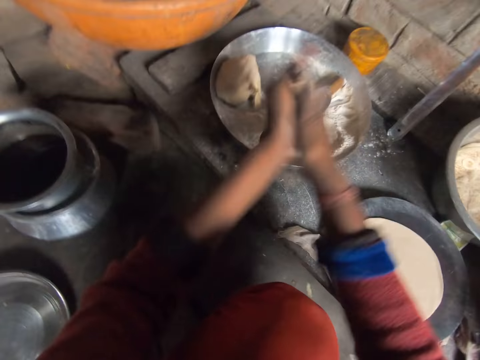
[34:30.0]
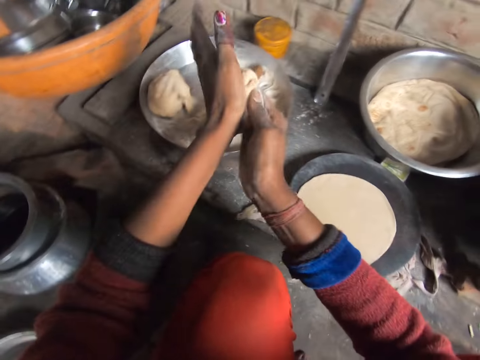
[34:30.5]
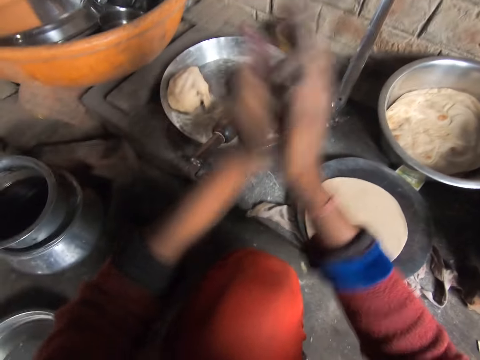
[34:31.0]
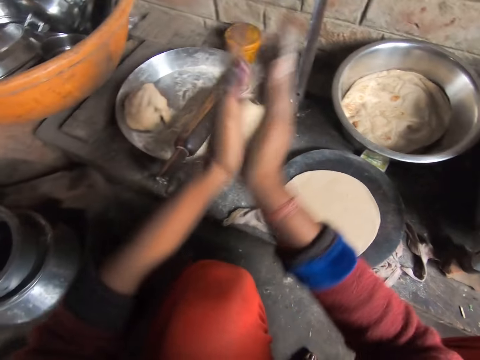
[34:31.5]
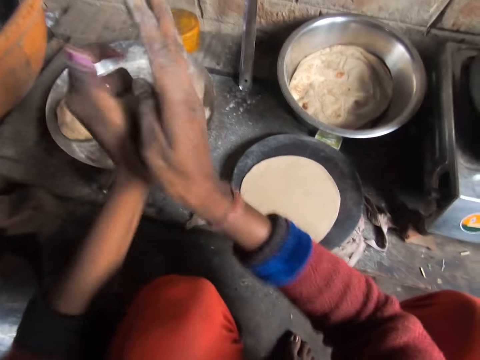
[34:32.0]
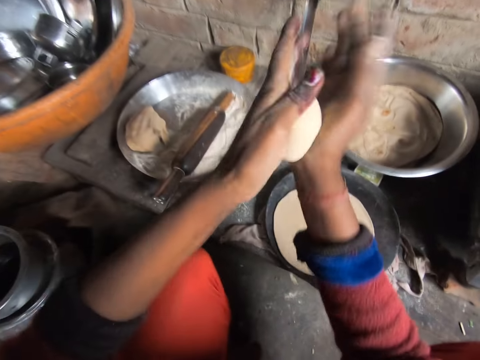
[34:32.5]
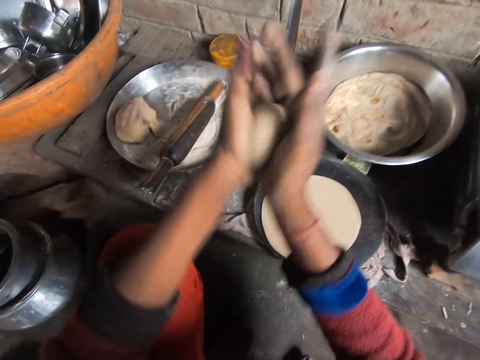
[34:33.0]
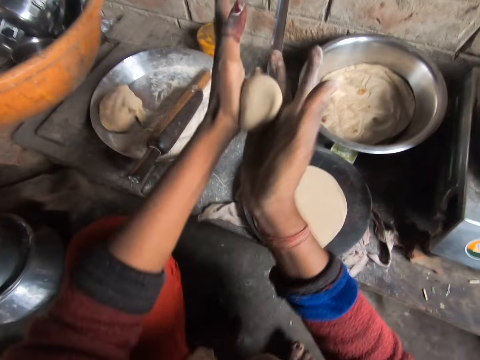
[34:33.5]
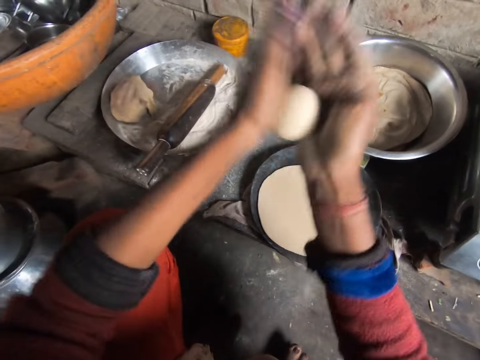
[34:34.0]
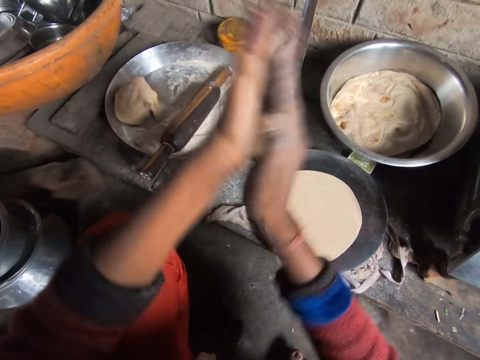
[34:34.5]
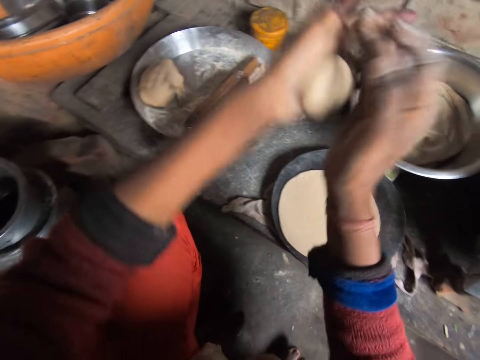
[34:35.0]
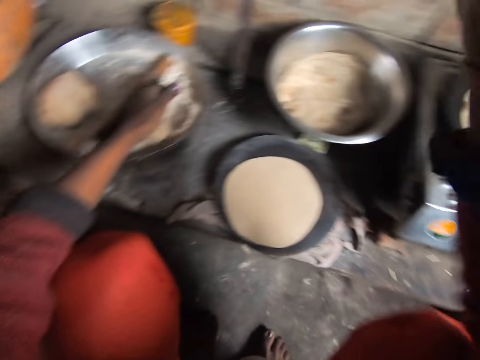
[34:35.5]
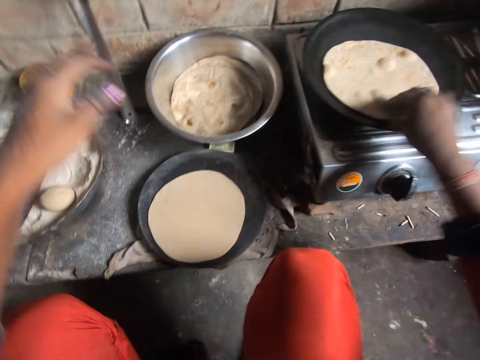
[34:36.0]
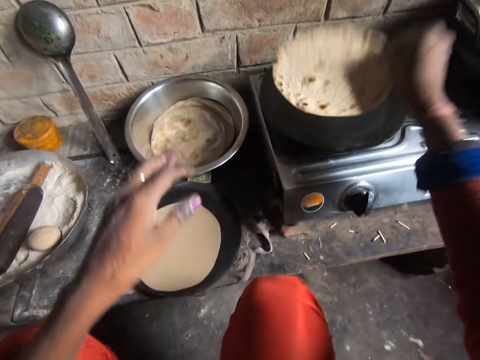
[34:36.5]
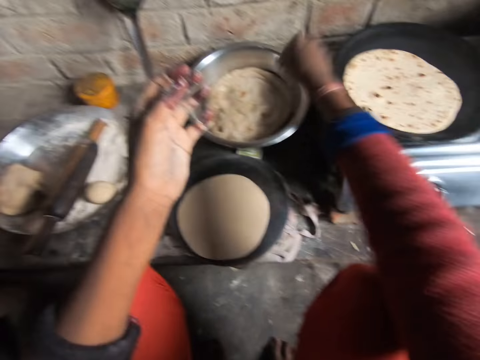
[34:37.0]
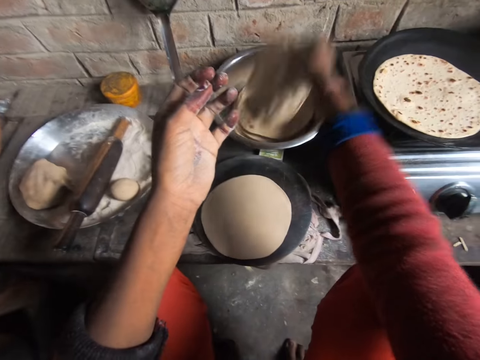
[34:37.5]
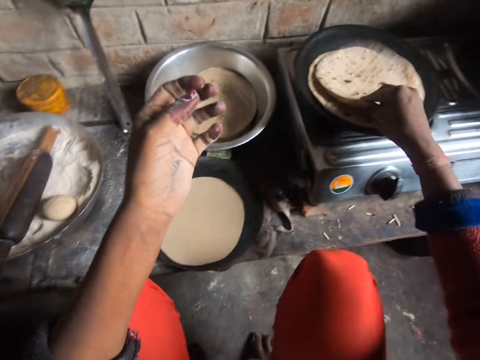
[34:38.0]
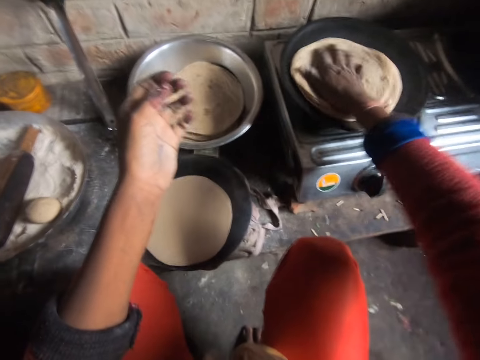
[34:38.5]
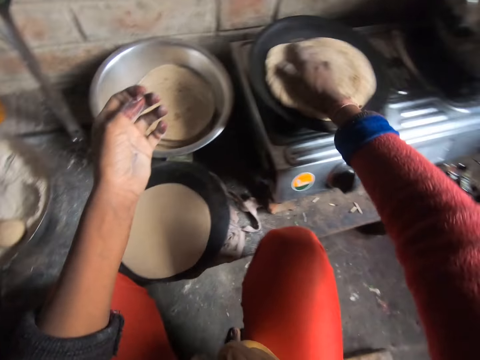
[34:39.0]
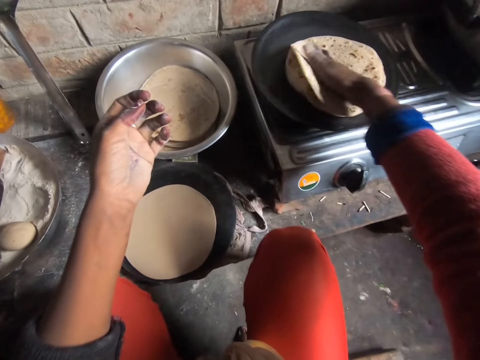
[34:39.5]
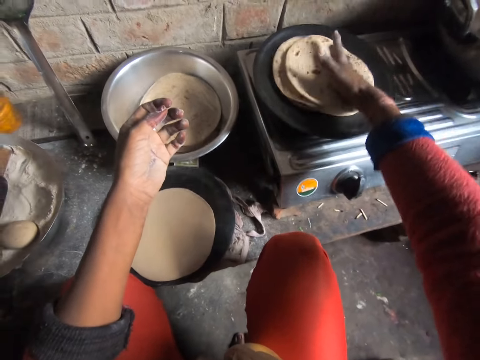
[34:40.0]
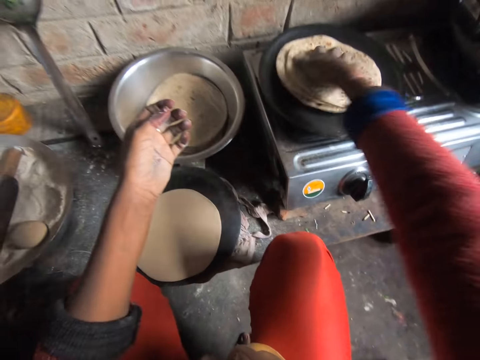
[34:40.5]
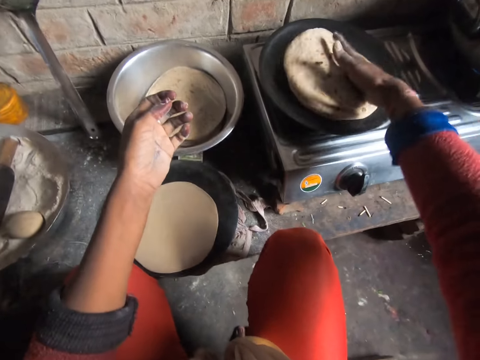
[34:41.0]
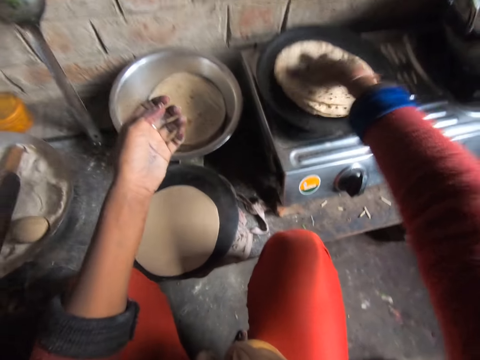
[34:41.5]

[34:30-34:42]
The camera wearer picks up a pancake crust or dough from the bowl and rolls the dough with his hand. He interacts with a man. He puts the dough on the flour. He turns the pancake or tortilla on the frying pan and holds the tortilla. He picks up pancakes from the bowl, drops the pancakes on the frying pan, and turns the pancakes in the frying pan.

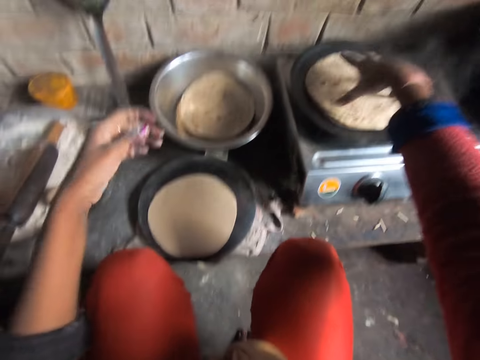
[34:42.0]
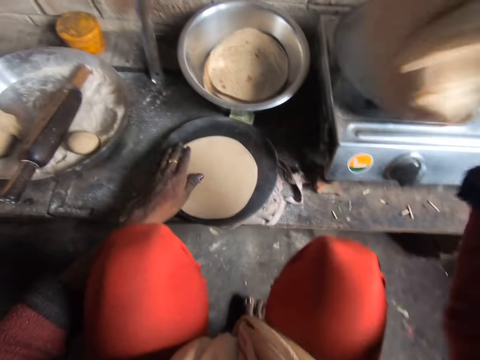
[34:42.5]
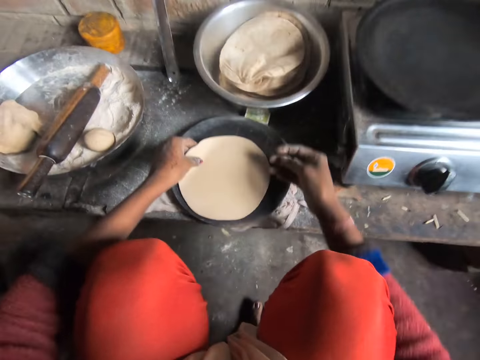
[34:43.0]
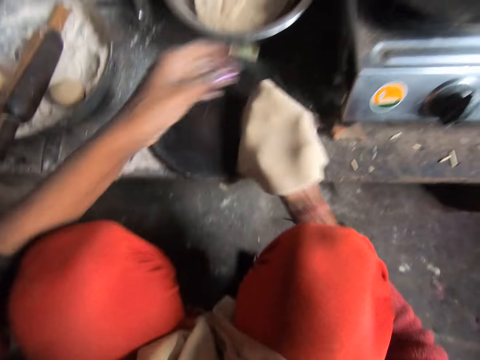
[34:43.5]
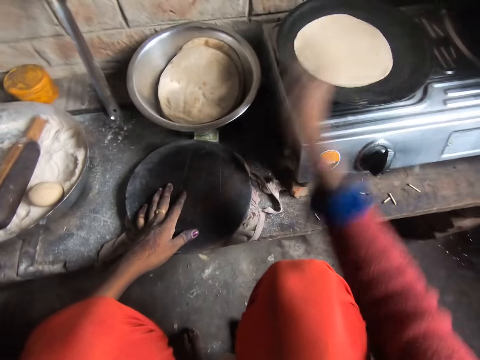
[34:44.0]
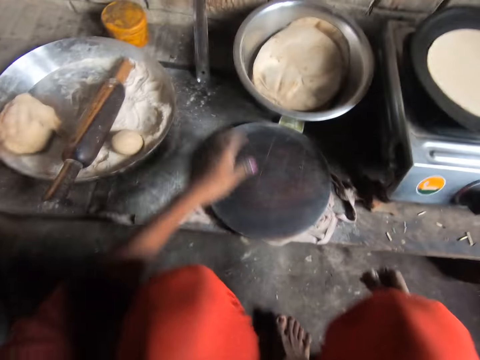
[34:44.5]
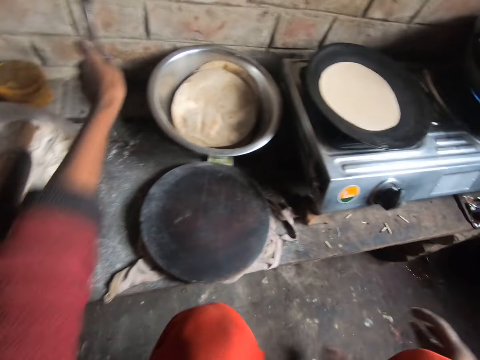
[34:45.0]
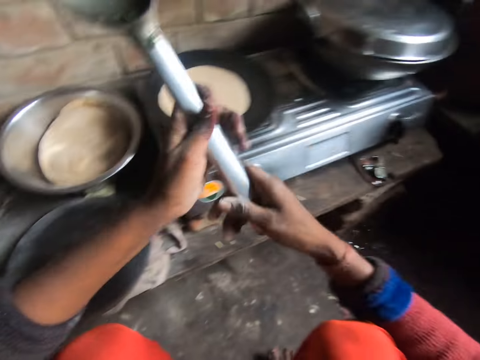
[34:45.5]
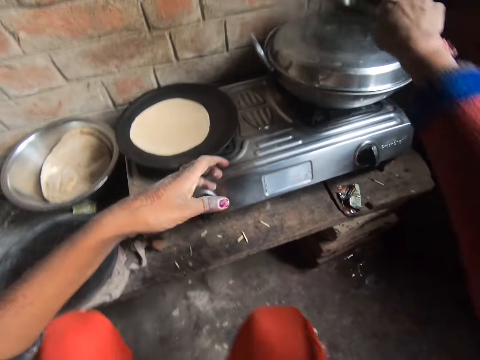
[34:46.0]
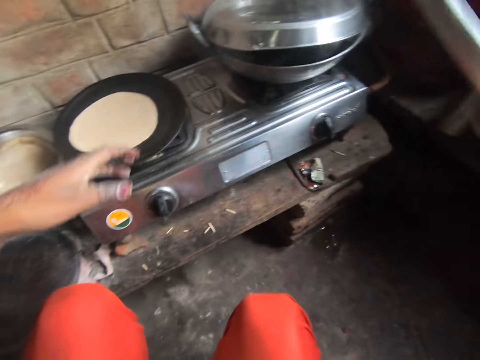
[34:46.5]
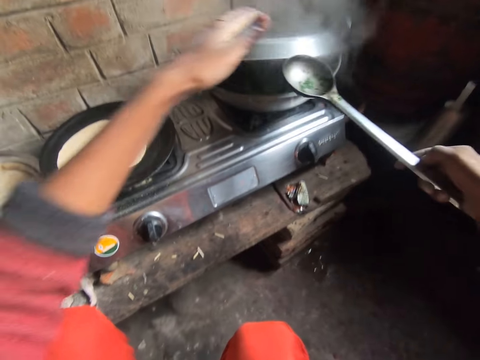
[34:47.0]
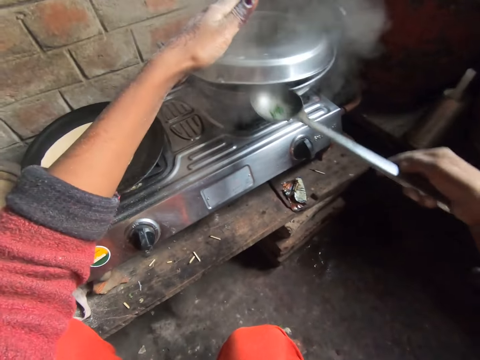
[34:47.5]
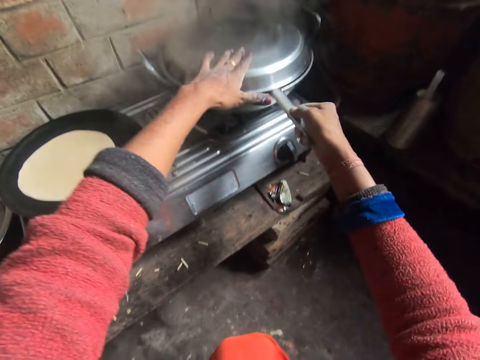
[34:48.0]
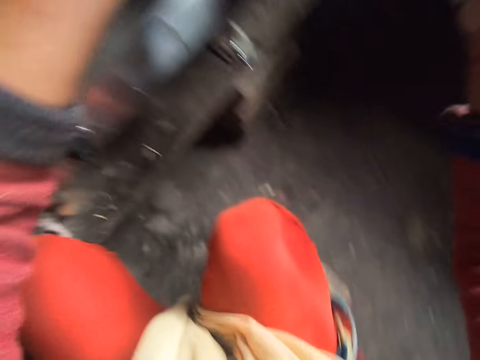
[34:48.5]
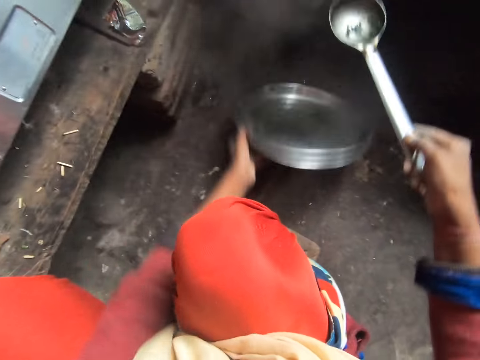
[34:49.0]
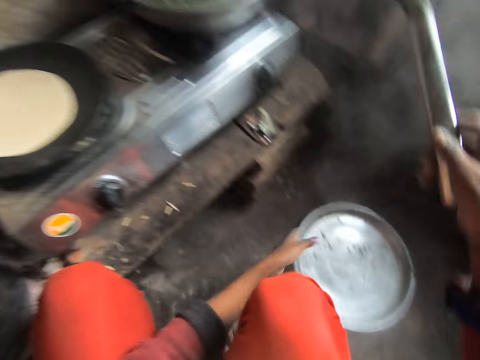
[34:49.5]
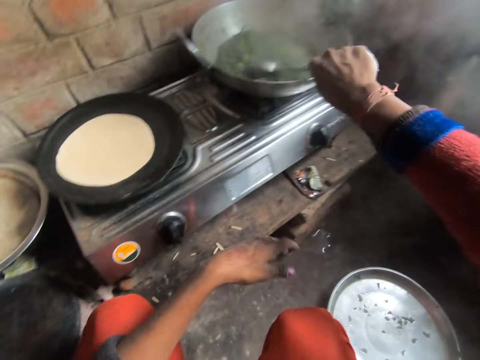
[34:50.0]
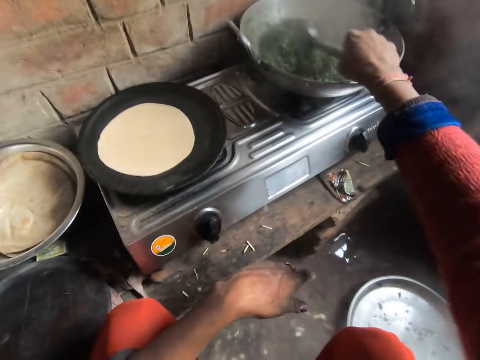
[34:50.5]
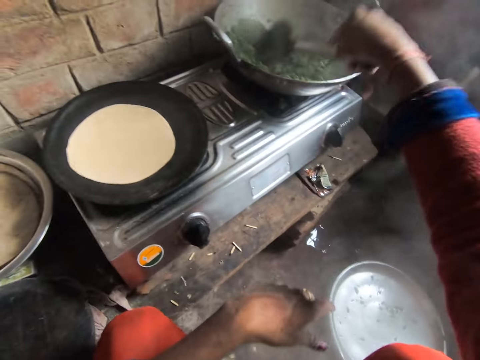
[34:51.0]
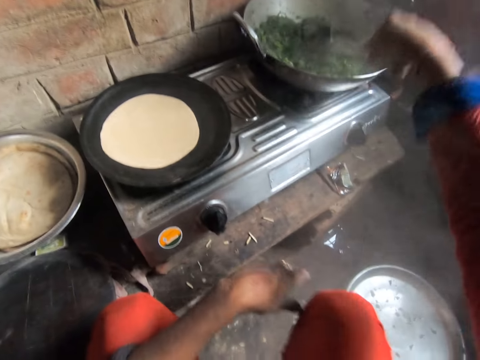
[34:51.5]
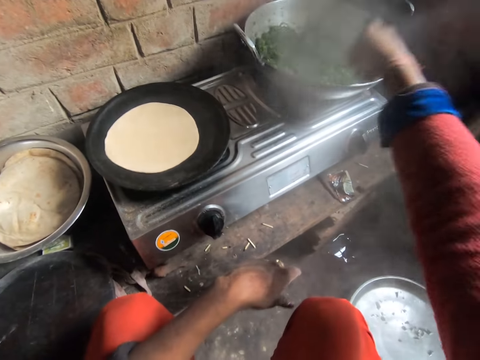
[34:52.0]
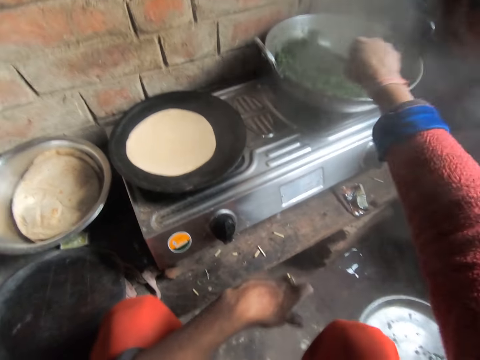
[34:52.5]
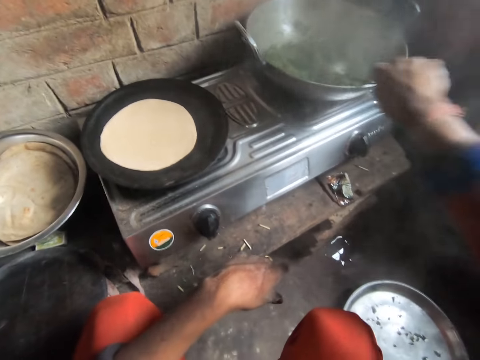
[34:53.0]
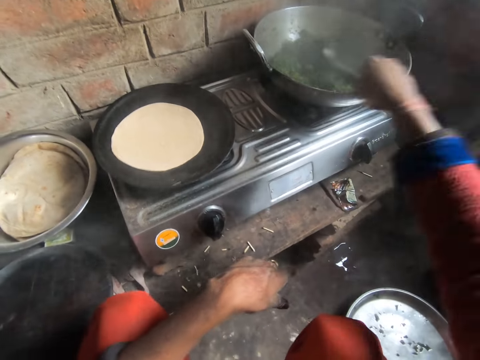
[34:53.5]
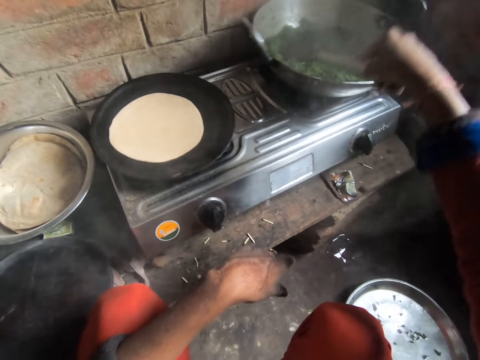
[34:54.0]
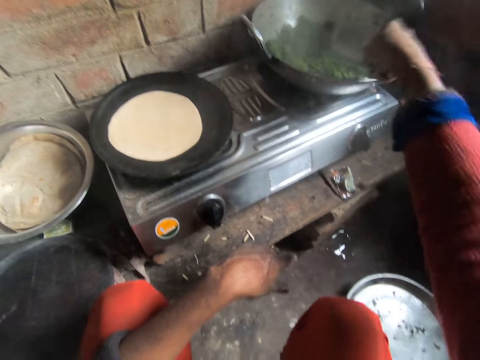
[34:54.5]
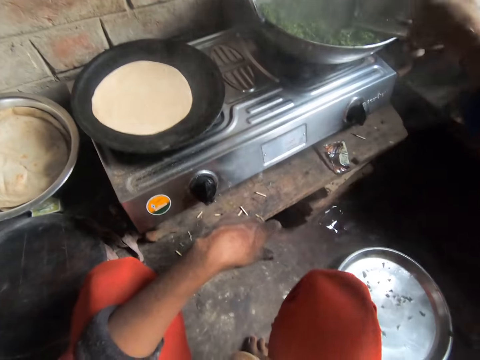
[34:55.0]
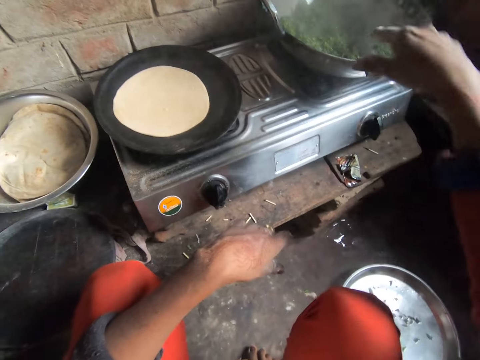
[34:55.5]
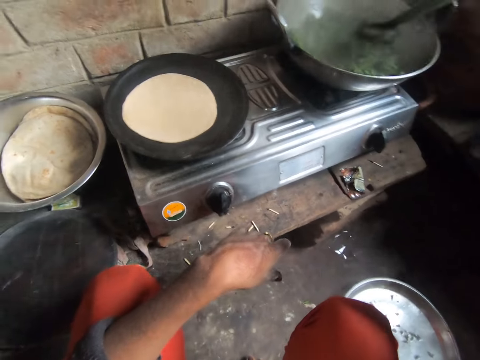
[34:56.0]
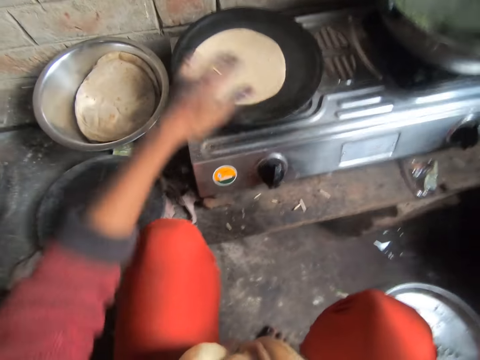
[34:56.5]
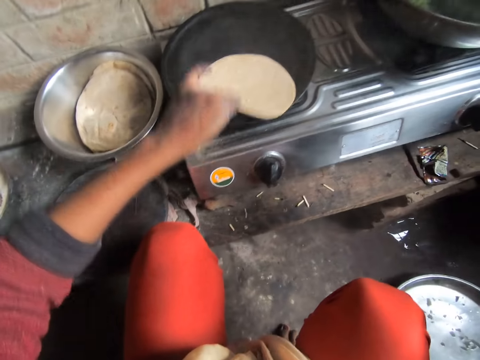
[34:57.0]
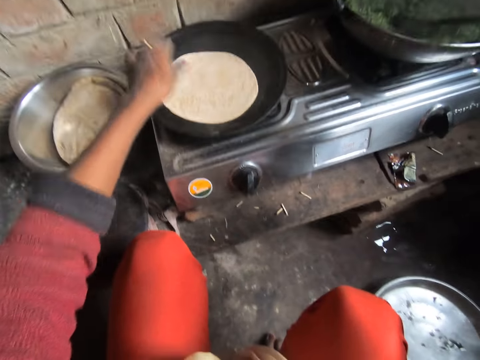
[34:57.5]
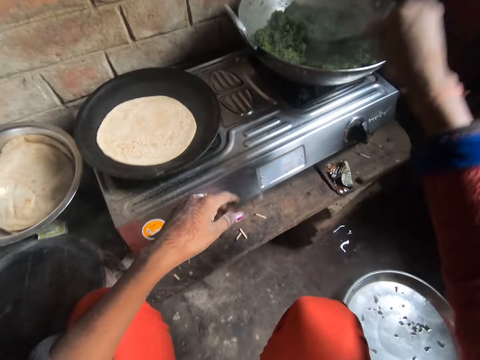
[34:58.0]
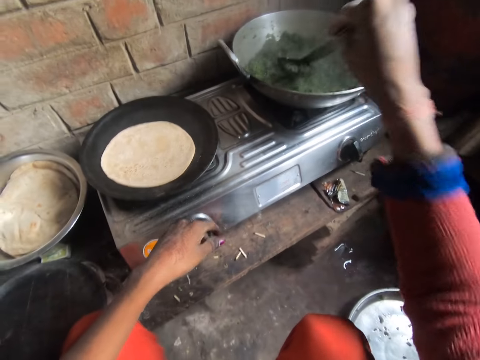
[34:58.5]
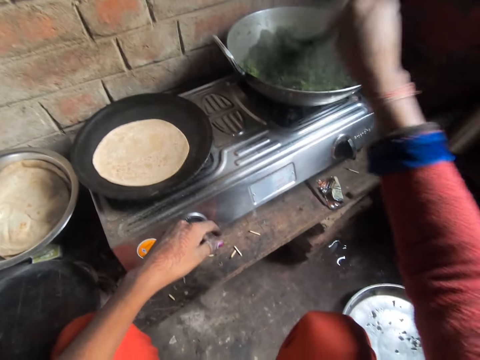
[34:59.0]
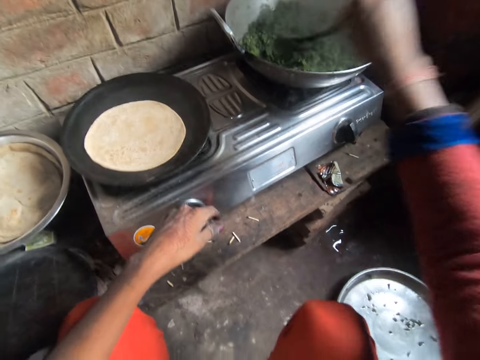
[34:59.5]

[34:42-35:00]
The camera wearer picks up the pancakes from the frying pan. They drop the pancakes in the bowl. They pick up a pancake from the bowl. They hold the pancake or tortilla. They drop the pancake on the frying pan. They pick up a cooking spoon from the cabinet. They hold the cooking spoon with the other hand. They hit the tray with the cooking spoon. They open the pot on the cooker. They lift the tray. They drop the pot cover on the floor. They put down the tray. They stir the vegetable soup. They turn the pancakes on the frying pan. They hold the tortilla.
